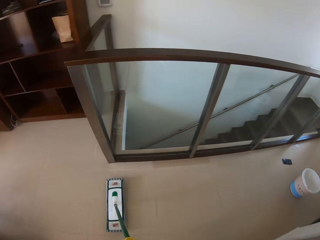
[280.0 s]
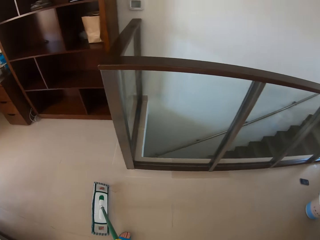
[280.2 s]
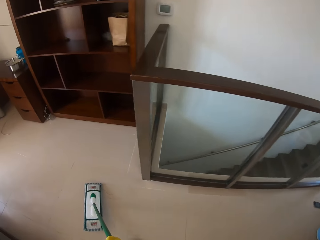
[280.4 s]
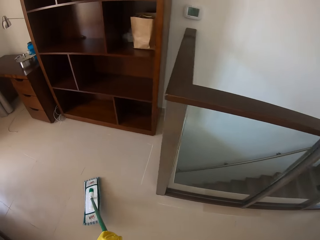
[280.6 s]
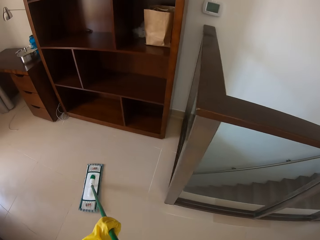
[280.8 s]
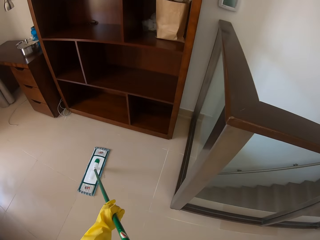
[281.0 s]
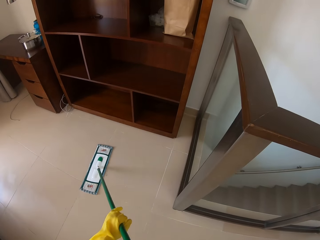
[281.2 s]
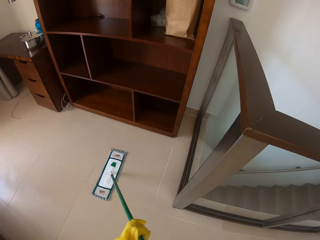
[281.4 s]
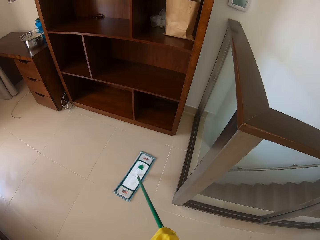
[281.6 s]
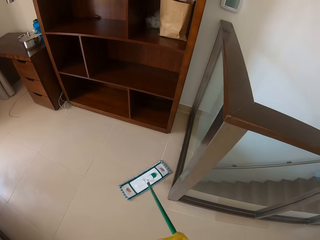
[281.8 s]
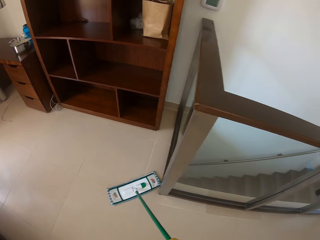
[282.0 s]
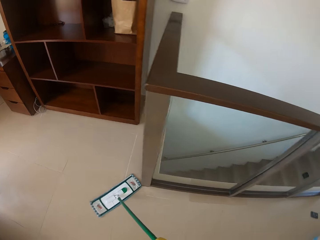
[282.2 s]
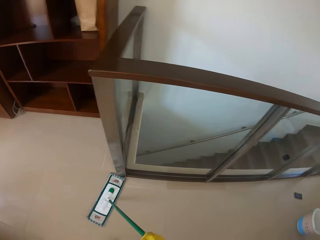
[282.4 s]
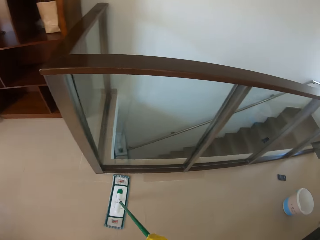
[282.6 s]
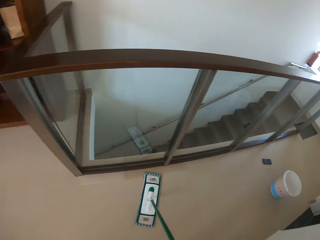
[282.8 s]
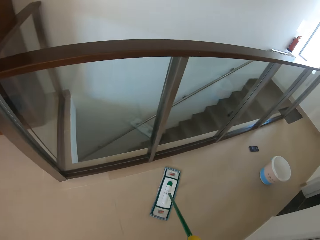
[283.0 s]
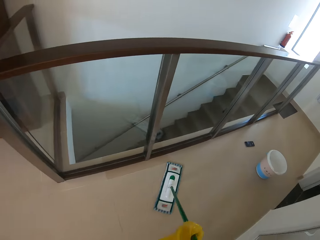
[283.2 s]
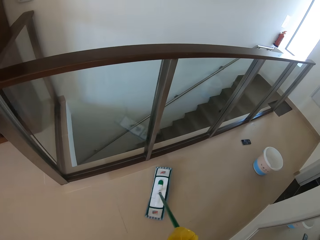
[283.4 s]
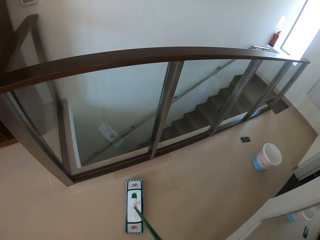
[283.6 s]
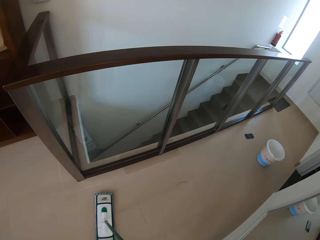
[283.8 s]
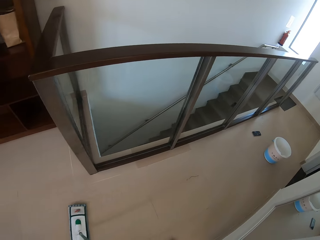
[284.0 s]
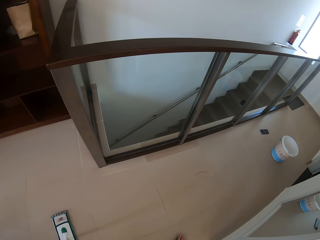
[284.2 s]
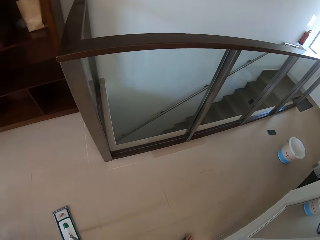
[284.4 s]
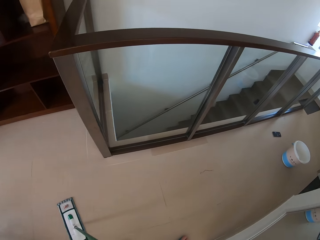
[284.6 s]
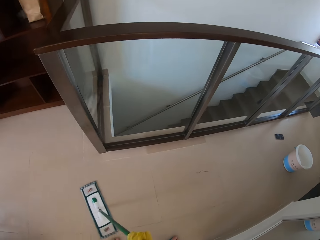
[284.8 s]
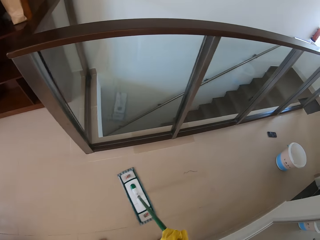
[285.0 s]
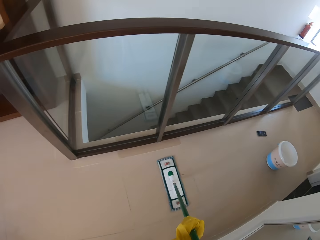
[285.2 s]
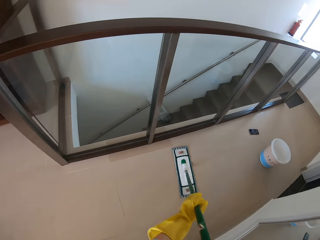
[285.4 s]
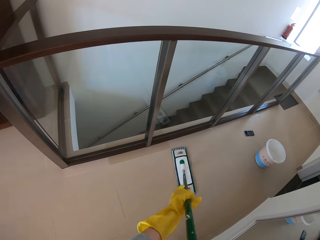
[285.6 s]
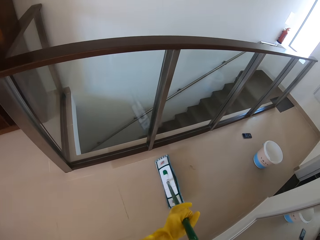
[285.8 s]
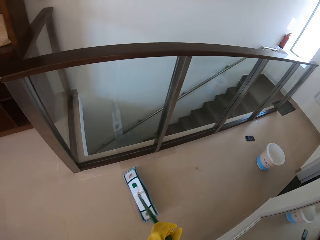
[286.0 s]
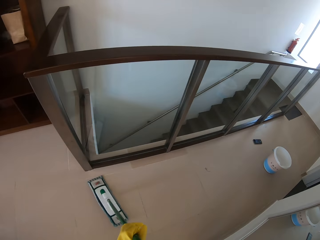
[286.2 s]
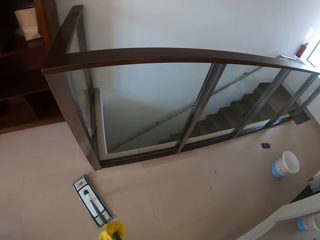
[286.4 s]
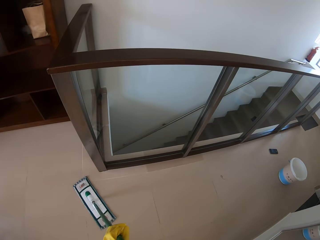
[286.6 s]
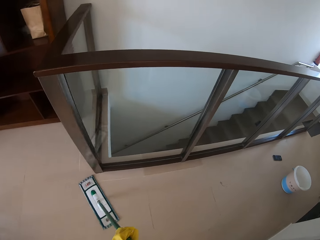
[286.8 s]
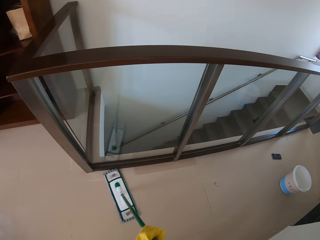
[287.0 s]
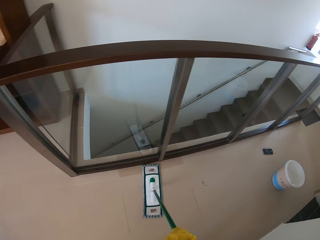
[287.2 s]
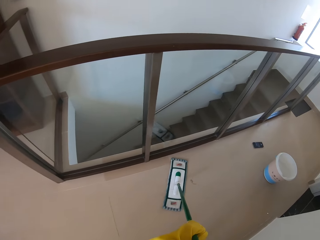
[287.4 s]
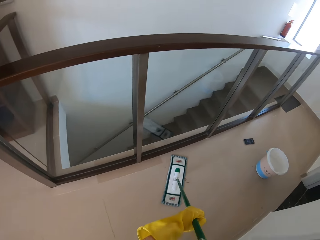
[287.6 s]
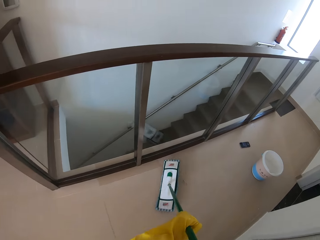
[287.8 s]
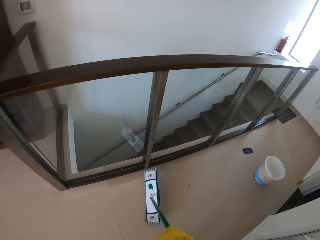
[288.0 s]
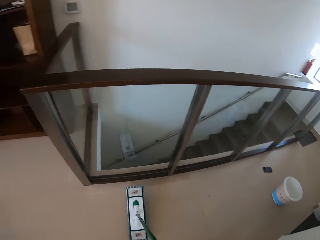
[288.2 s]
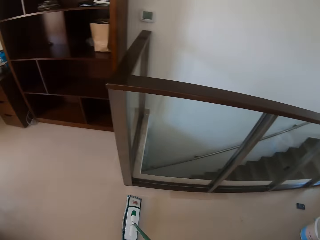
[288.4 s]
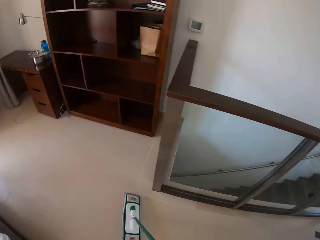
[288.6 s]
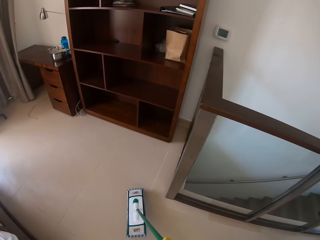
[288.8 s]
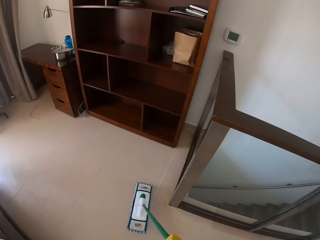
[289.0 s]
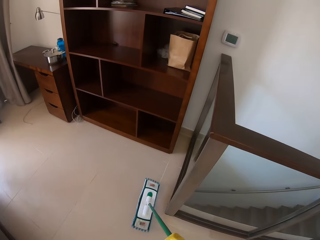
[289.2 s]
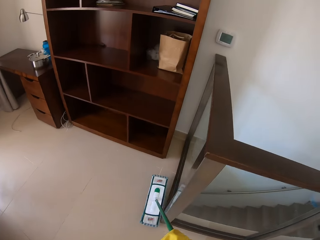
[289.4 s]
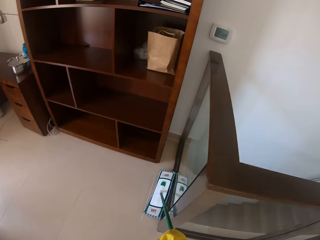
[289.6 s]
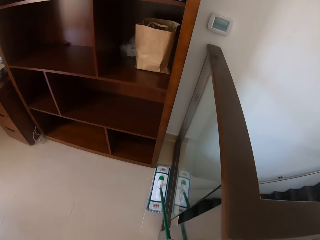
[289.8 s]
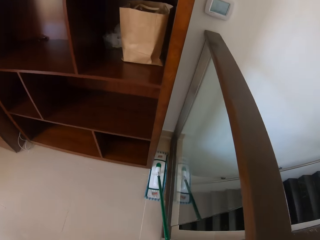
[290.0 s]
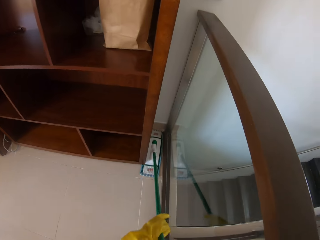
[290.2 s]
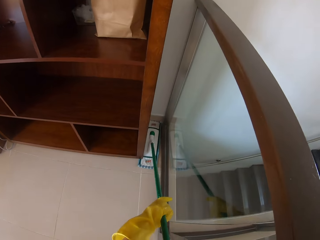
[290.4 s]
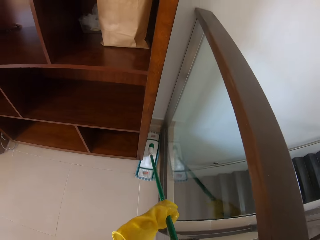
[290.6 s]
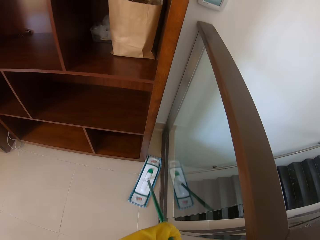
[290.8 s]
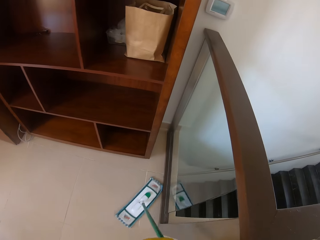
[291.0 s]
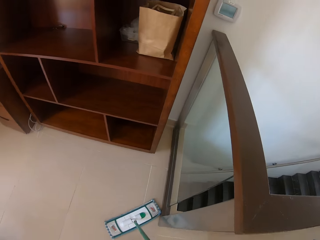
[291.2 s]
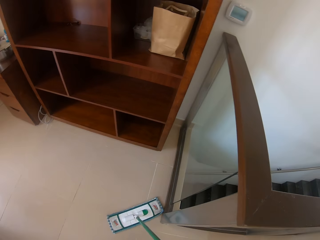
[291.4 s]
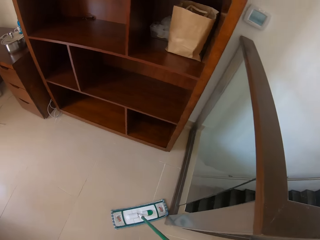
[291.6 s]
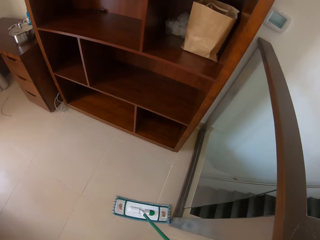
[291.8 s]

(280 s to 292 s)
The camera wearer lifts a mop. They mop the floor. They lift the mop. They mop the floor.

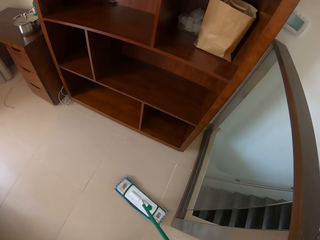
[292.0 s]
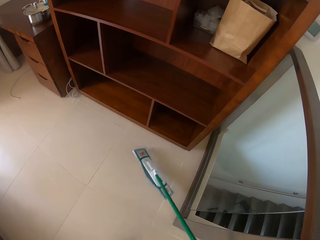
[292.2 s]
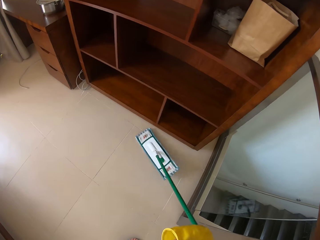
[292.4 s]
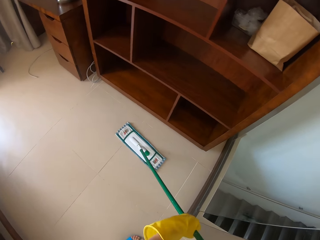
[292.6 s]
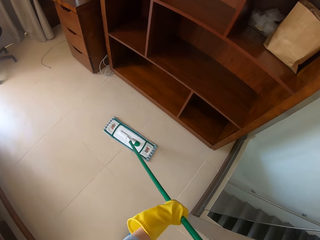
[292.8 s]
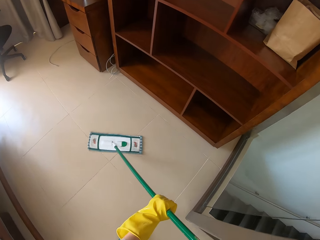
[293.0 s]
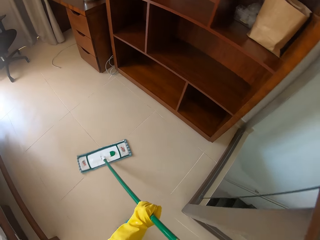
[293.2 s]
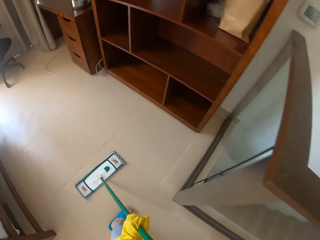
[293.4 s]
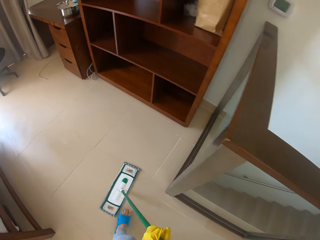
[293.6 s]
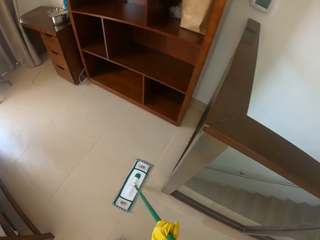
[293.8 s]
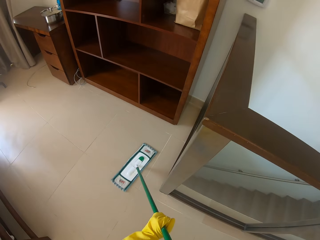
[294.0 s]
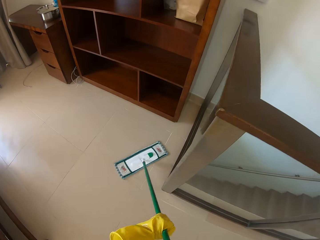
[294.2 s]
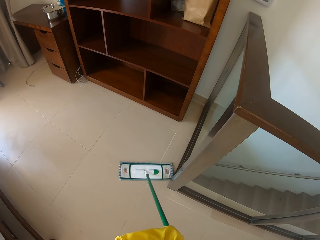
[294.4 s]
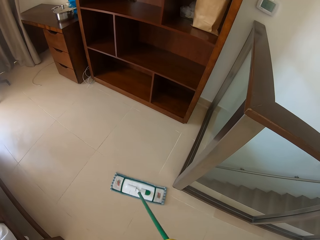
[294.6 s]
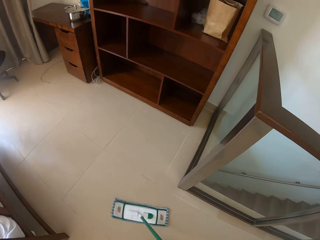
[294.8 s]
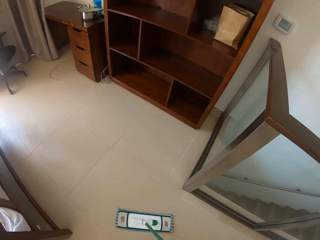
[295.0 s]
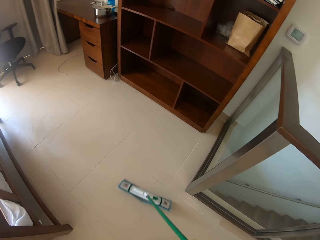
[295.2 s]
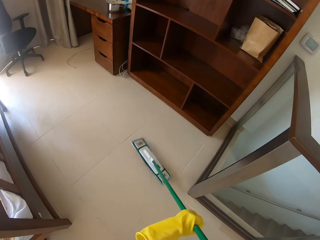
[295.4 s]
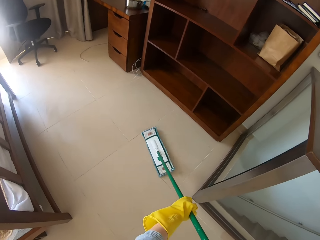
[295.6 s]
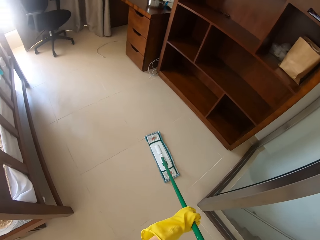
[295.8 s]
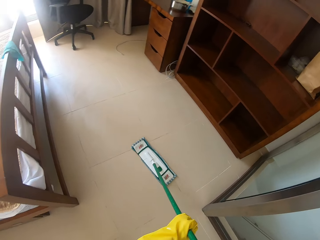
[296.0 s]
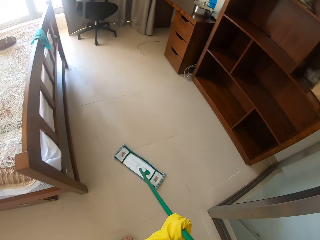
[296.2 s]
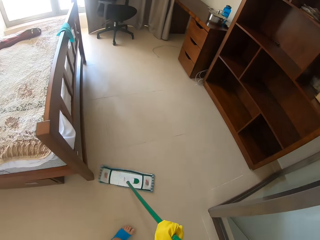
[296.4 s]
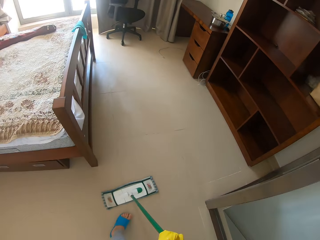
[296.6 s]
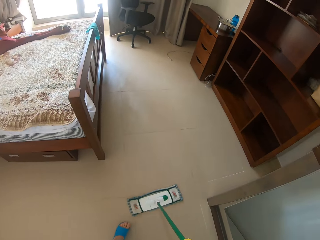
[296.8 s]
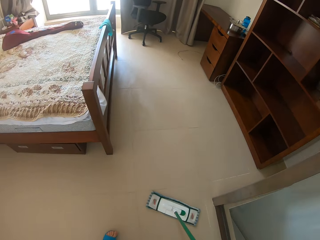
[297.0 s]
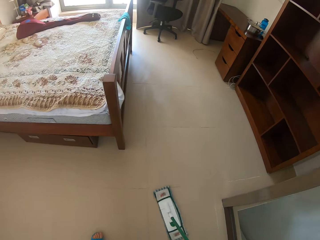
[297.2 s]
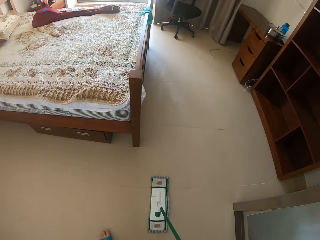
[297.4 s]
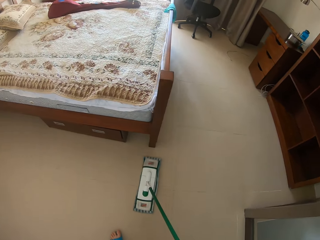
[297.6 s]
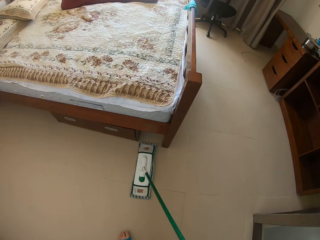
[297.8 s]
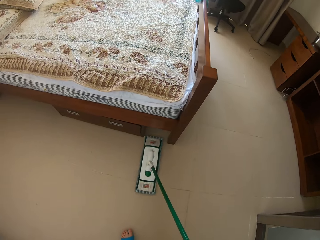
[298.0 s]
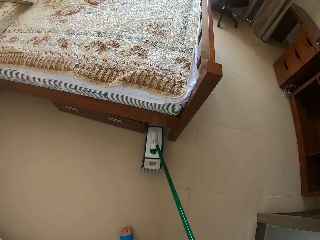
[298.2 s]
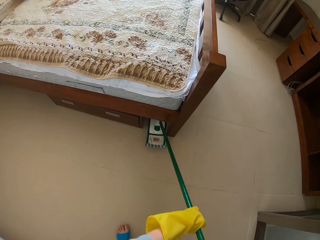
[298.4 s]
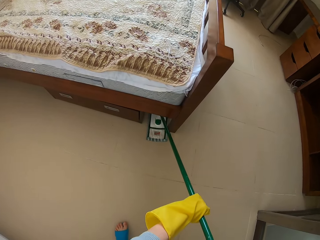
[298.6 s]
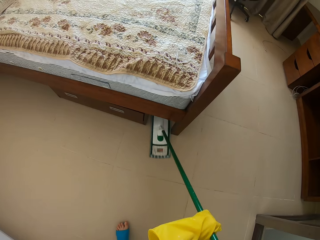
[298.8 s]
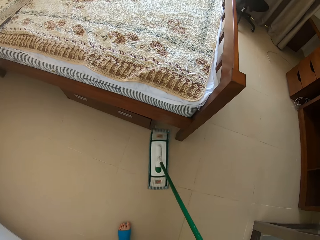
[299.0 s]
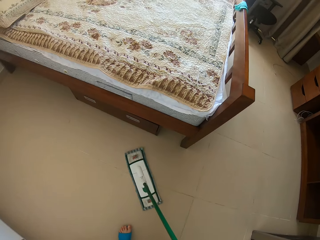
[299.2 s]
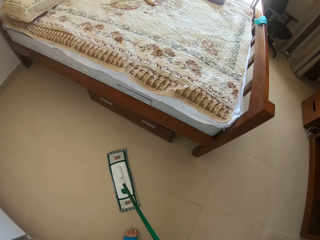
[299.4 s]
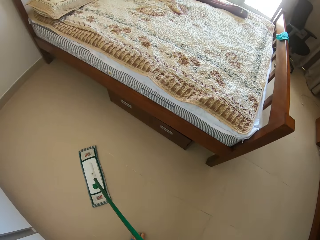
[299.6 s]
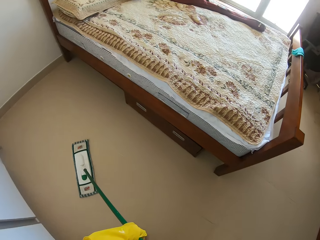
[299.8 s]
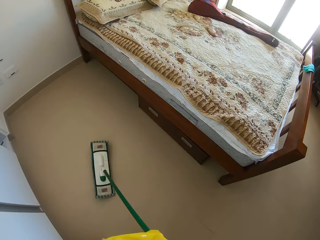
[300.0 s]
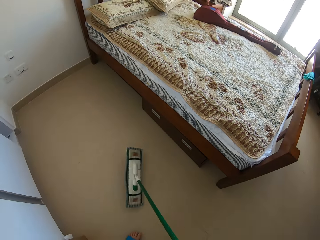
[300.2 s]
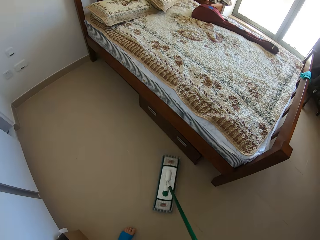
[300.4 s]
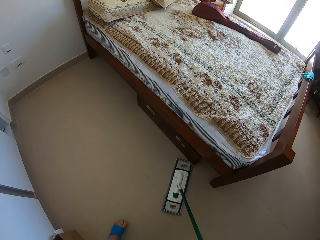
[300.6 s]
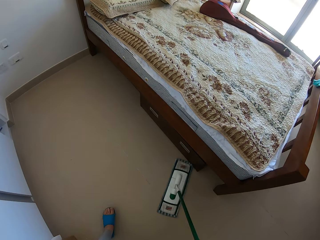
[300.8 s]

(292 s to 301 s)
The camera wearer sweeps under the bed using a moper. They sweep the floor using the moper.
